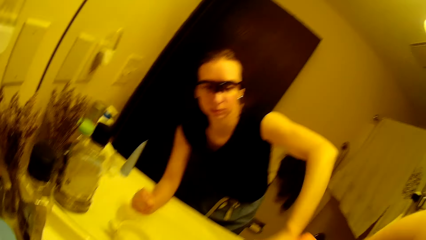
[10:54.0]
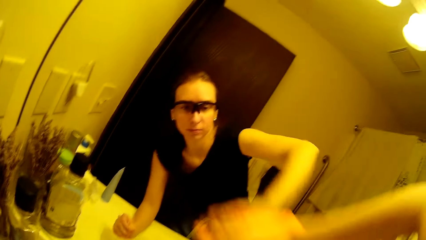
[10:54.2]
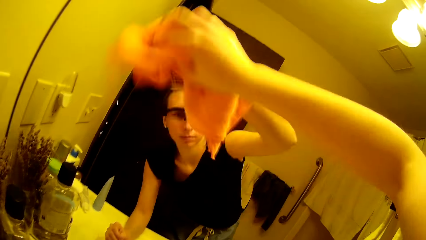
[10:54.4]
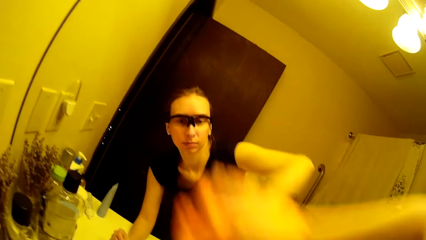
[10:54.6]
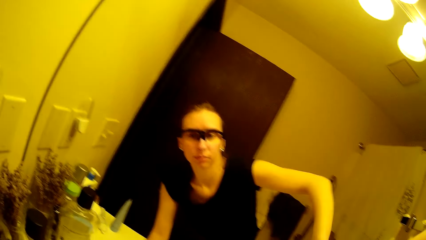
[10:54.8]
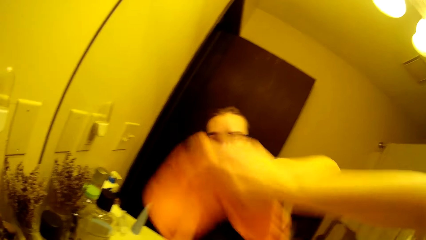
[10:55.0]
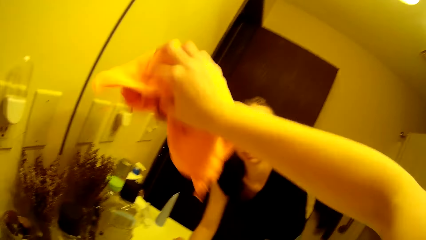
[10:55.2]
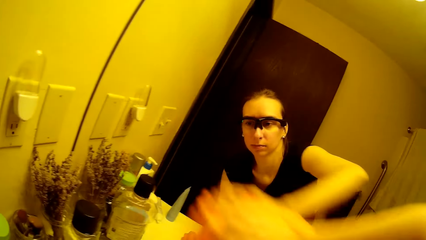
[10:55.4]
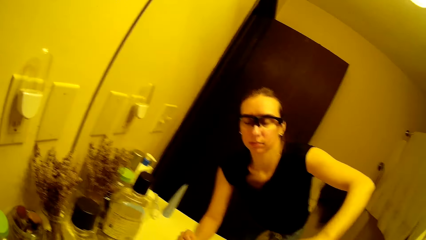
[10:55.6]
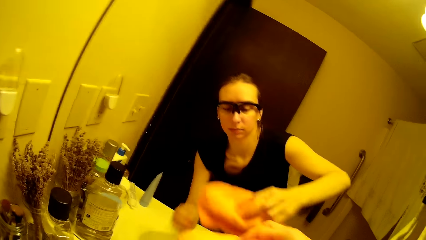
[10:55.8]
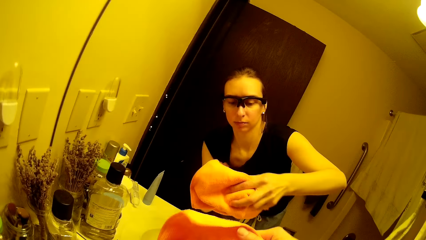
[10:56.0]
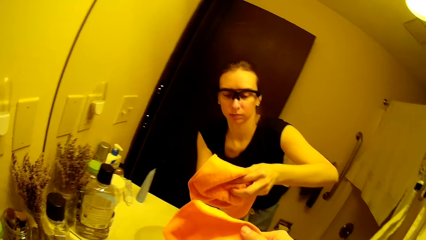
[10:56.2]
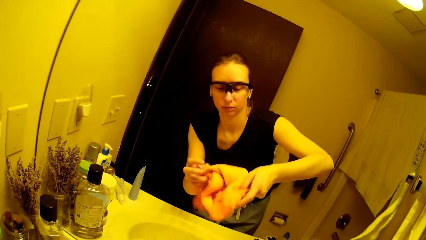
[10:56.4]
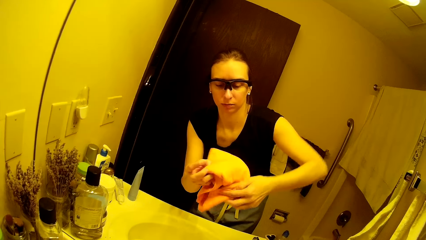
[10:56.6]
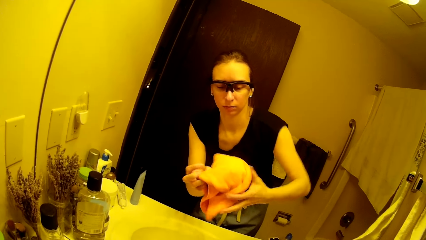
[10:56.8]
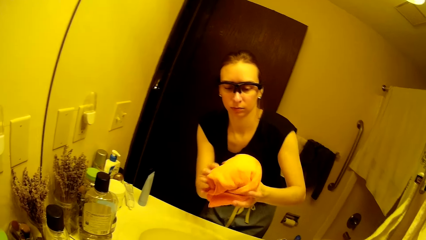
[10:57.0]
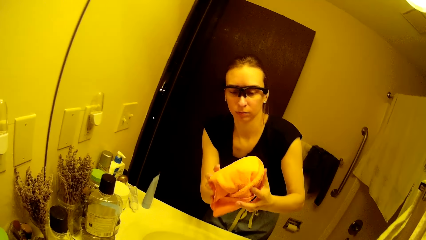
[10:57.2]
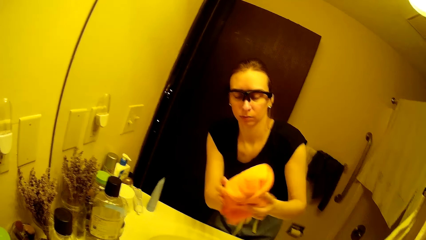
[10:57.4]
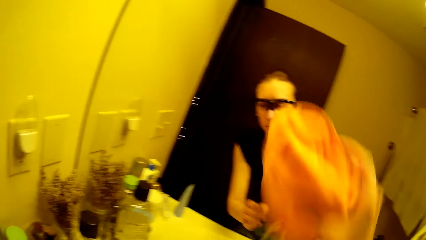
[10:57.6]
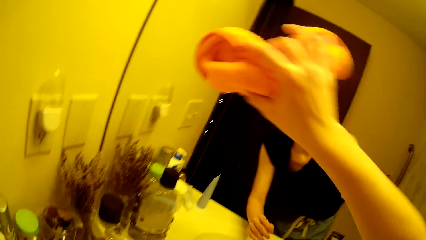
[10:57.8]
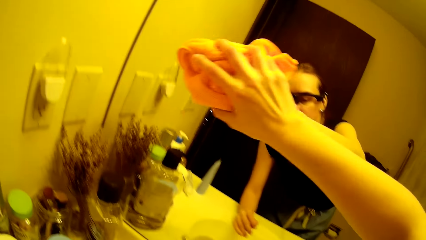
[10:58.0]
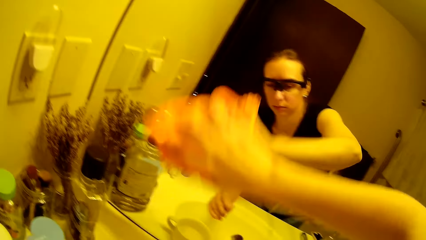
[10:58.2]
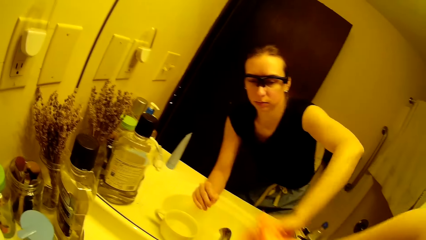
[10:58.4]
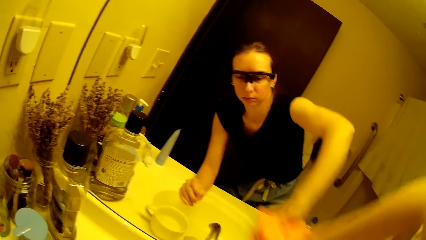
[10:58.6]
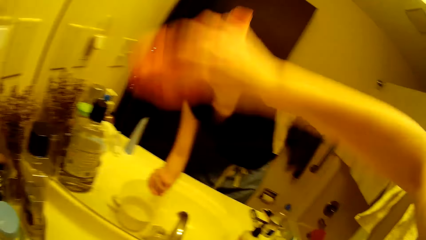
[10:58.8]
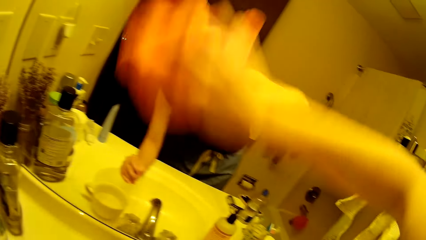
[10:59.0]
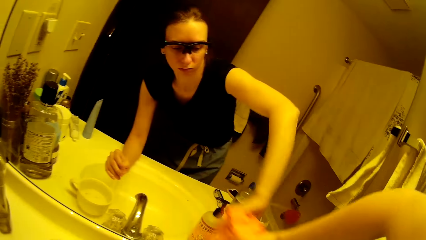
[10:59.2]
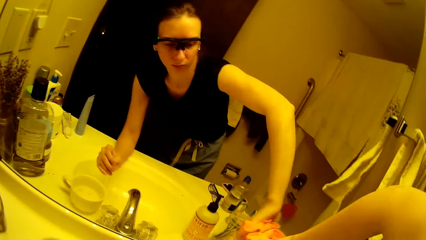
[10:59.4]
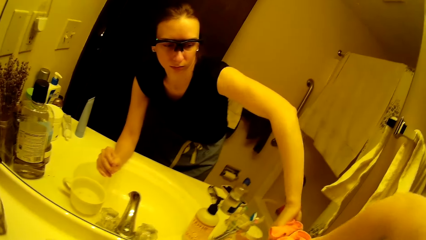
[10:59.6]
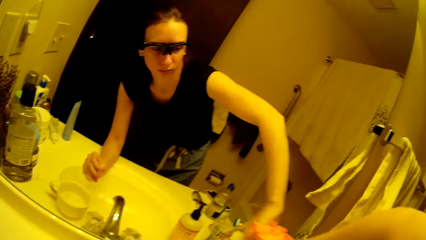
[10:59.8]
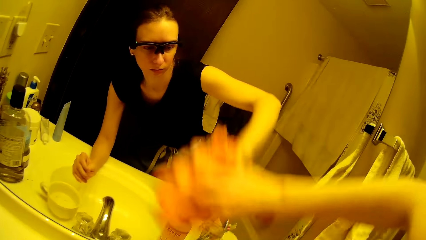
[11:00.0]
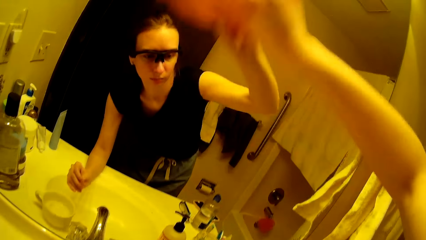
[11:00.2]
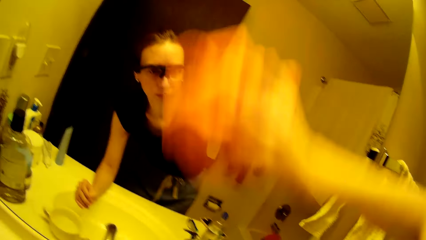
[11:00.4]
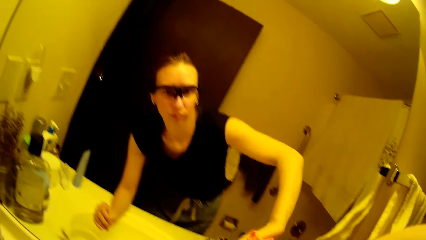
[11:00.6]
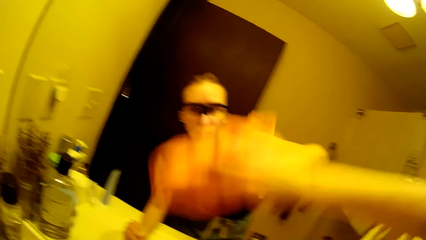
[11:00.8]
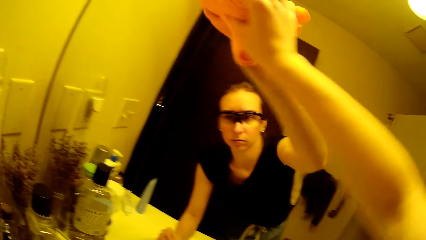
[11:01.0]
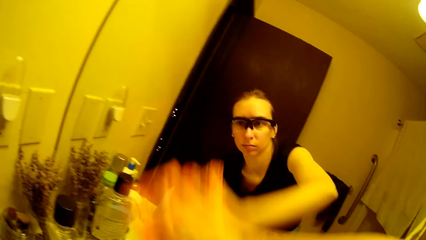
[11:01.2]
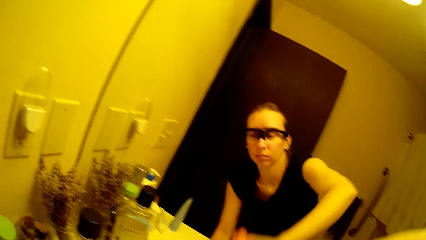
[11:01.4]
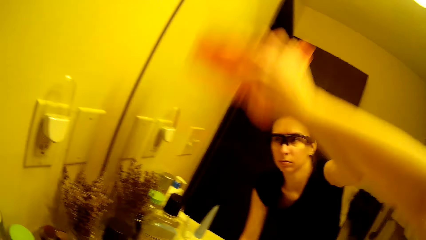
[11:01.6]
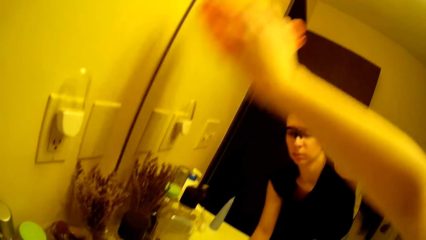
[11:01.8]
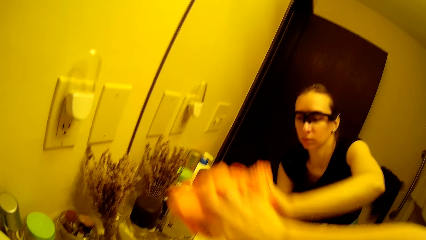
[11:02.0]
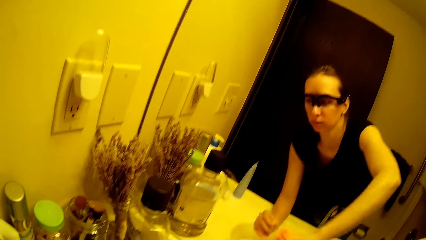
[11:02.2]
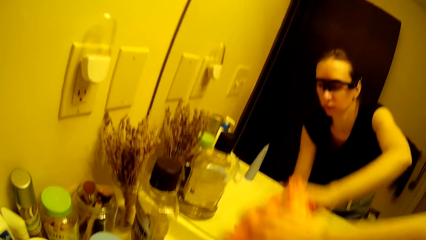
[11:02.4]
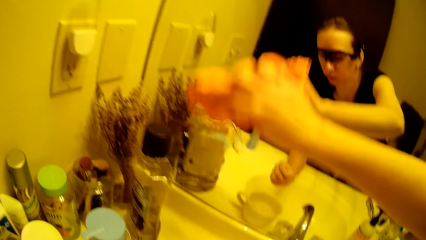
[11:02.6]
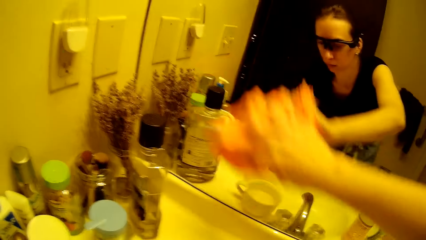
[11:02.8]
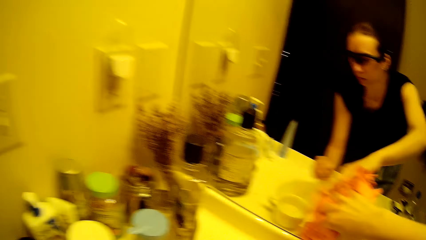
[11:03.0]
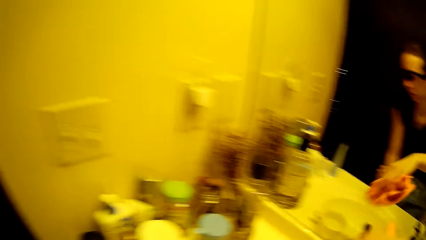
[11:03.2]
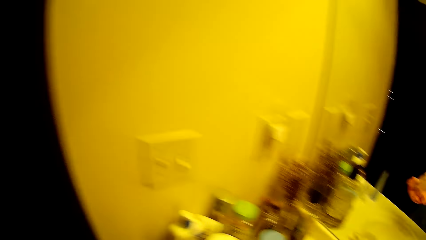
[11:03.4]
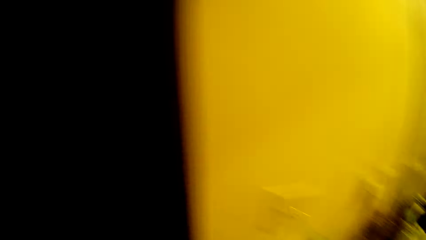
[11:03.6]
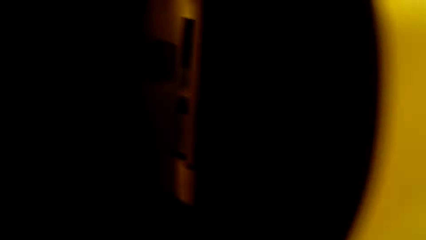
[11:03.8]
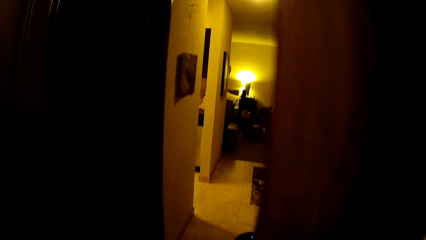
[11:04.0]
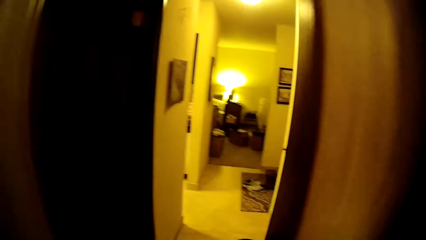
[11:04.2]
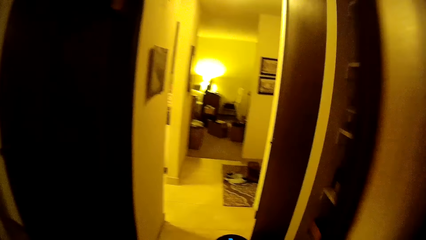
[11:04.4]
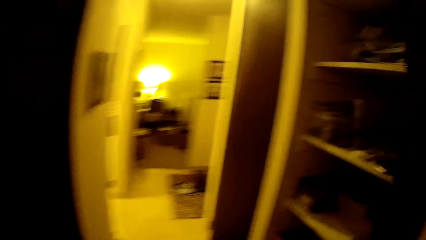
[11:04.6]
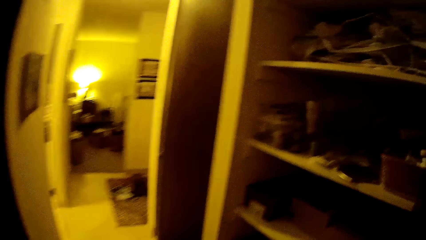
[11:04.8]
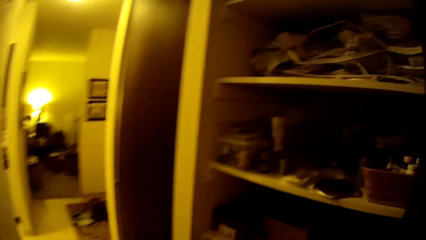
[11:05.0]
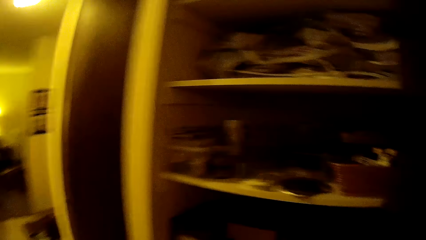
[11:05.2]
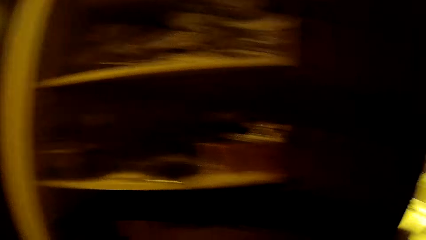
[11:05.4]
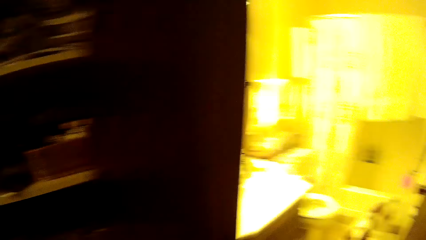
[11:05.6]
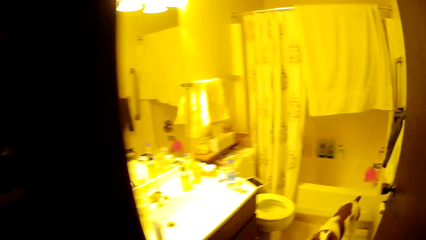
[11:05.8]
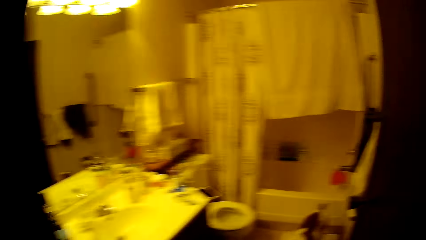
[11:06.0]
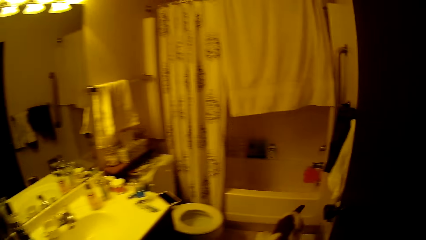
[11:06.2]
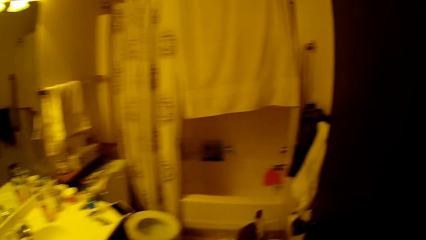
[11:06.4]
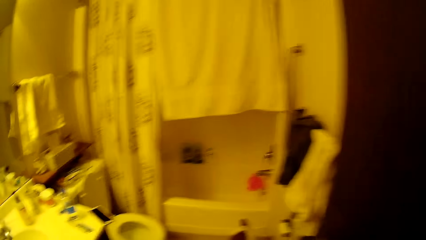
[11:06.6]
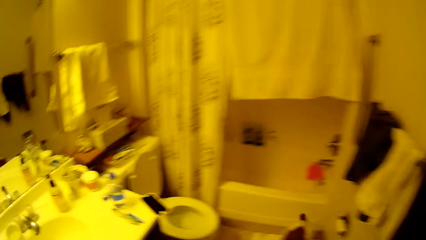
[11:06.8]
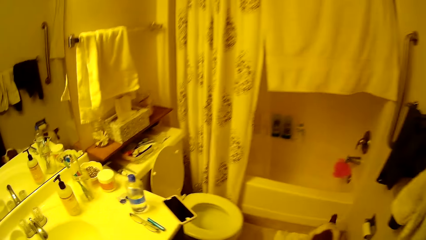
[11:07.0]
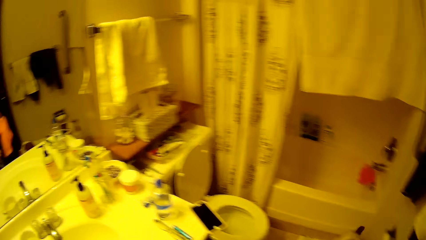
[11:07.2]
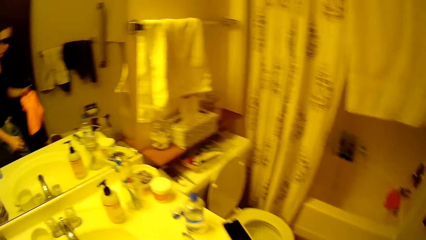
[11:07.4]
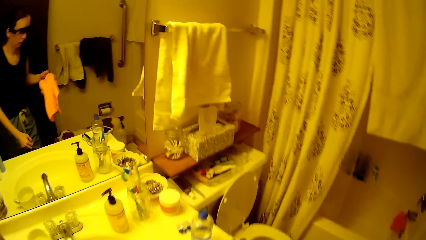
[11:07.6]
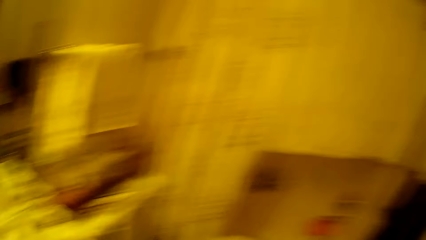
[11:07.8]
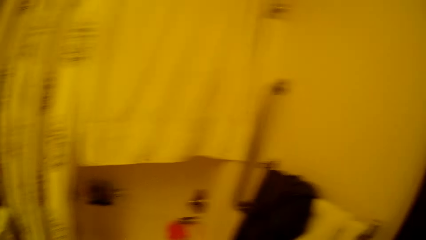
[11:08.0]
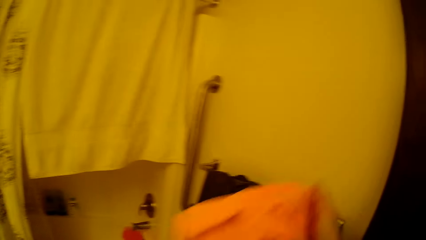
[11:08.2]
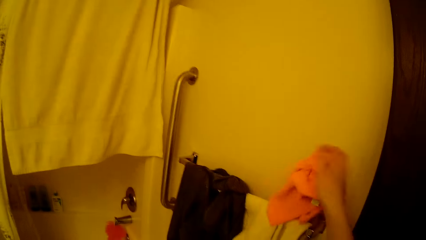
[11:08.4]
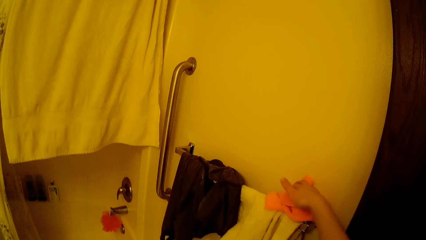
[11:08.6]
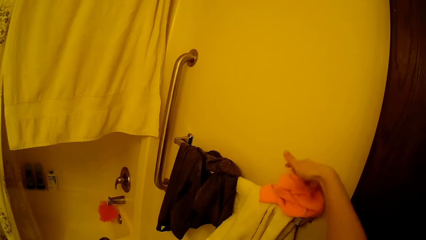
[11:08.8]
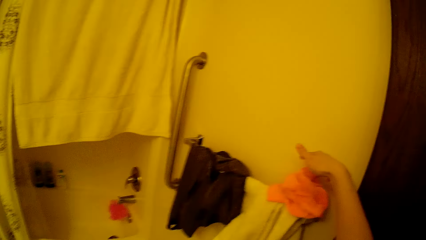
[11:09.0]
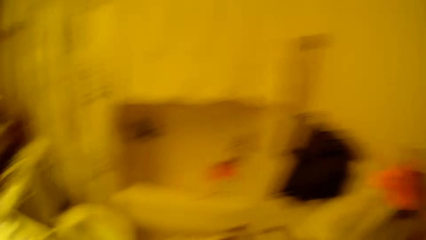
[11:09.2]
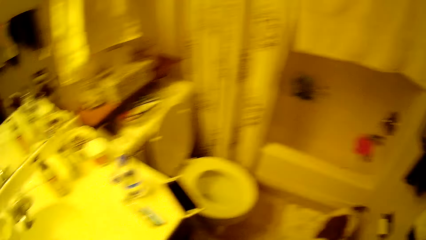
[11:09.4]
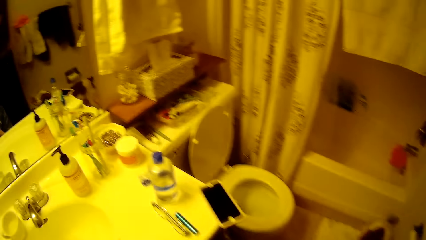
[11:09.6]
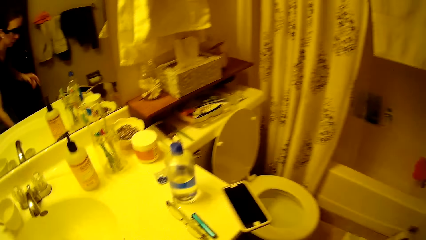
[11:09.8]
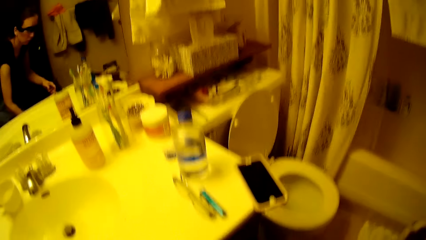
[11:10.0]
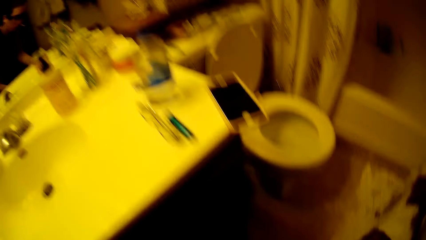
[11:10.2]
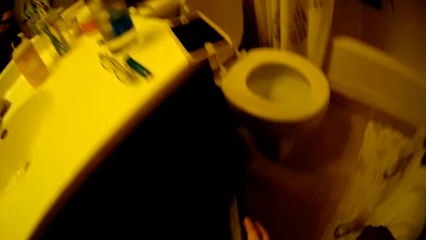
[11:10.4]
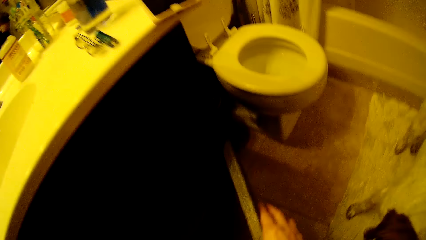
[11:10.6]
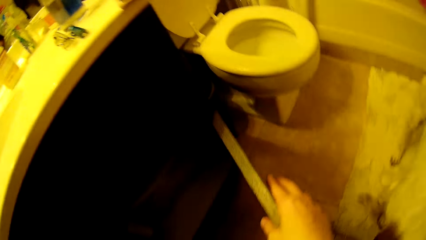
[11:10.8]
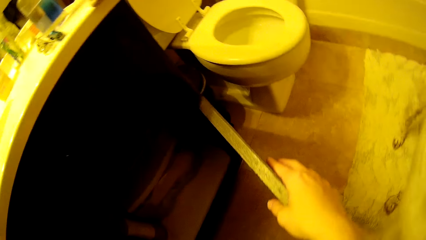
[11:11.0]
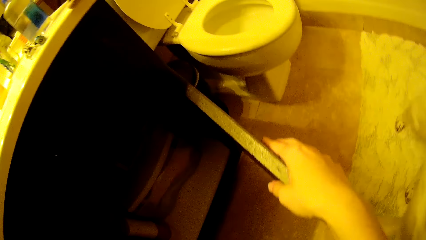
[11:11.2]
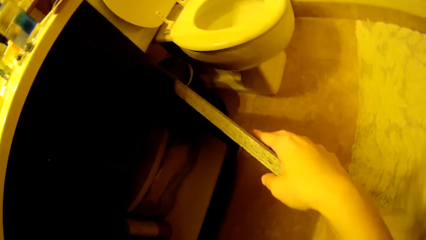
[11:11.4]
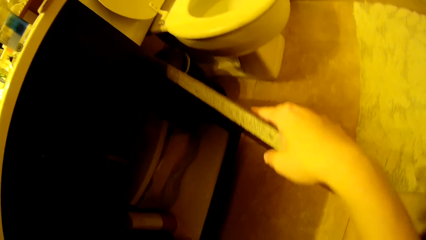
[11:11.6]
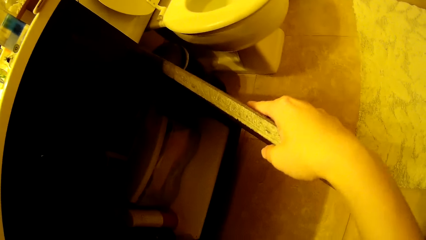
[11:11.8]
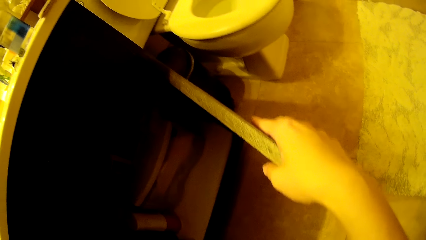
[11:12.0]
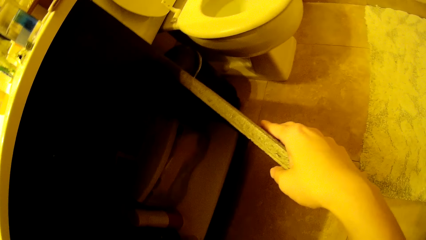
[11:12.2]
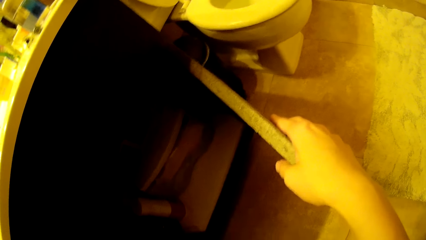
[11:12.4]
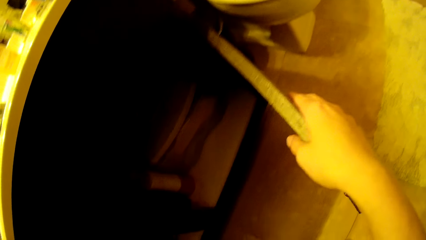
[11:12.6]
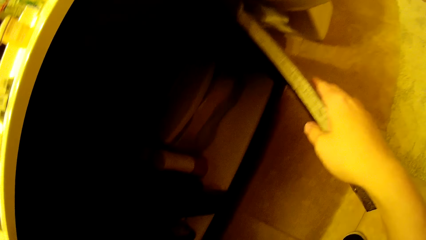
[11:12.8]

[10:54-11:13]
The camera wearer holds the towel with her hands. She wipes the mirror with the towel. She walks on the floor. She hangs the towel on a hanger in the toilet facility. She picks up a sponge in the cabinet. She opens the shelf under the sink with her right hand.
